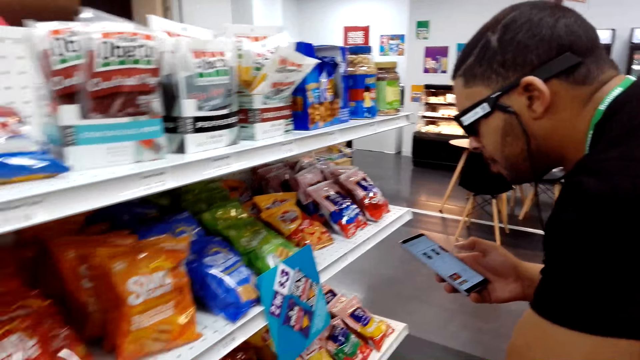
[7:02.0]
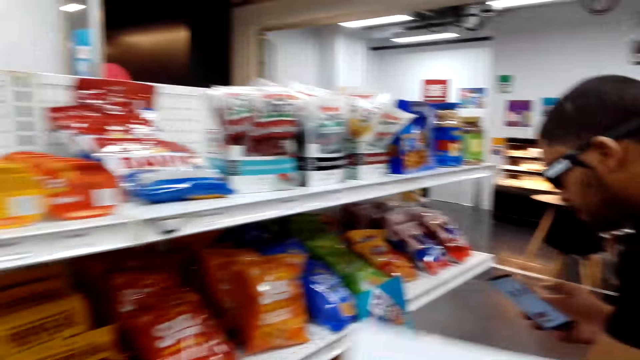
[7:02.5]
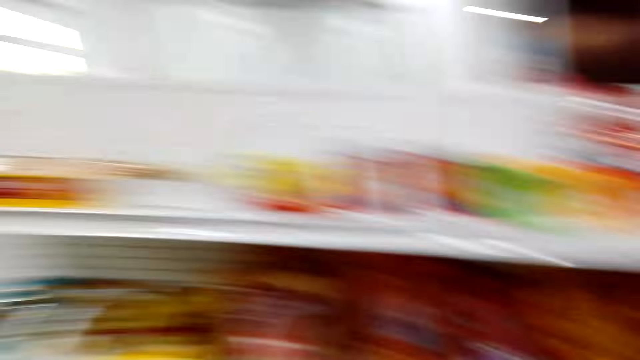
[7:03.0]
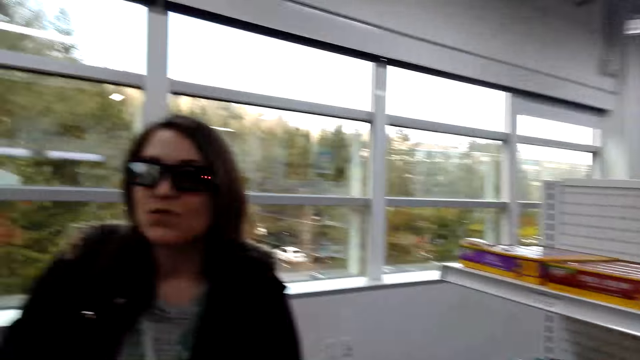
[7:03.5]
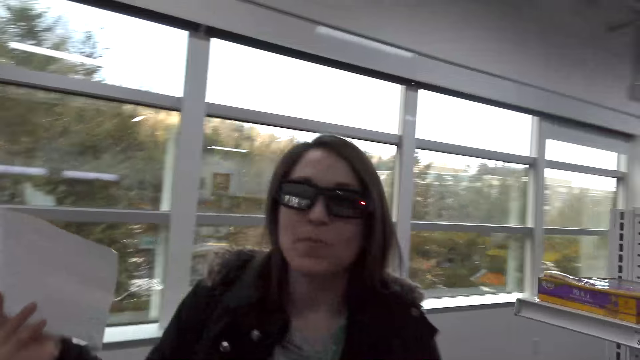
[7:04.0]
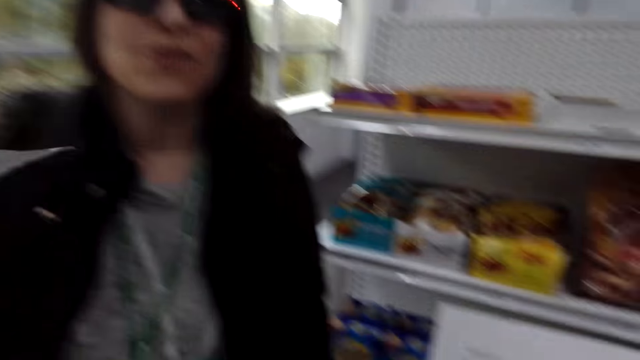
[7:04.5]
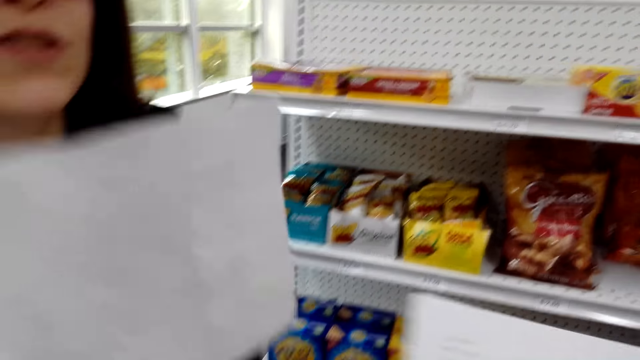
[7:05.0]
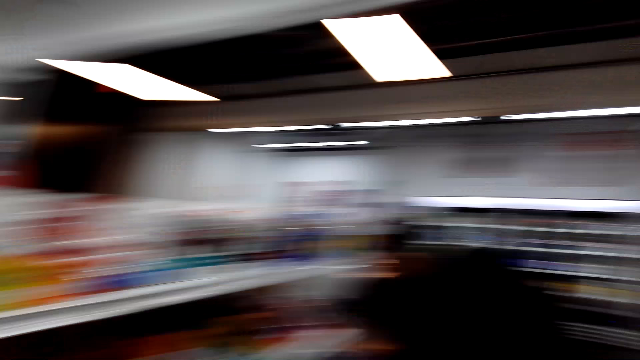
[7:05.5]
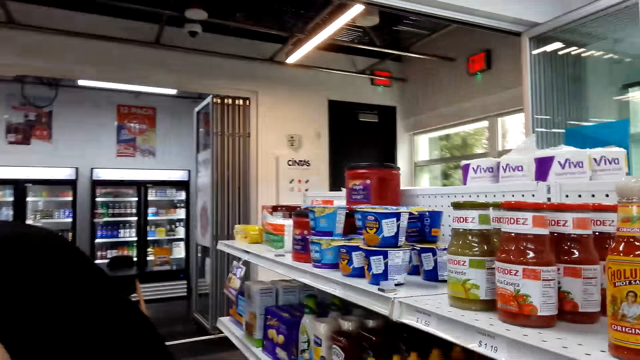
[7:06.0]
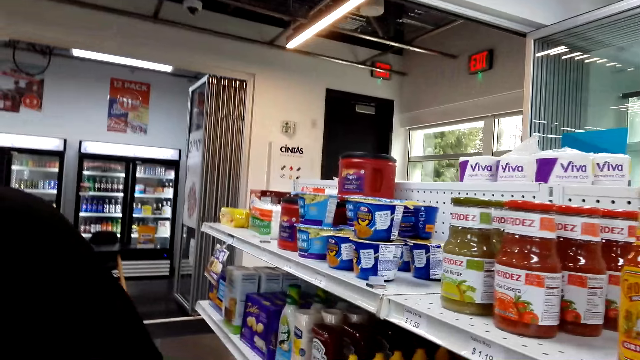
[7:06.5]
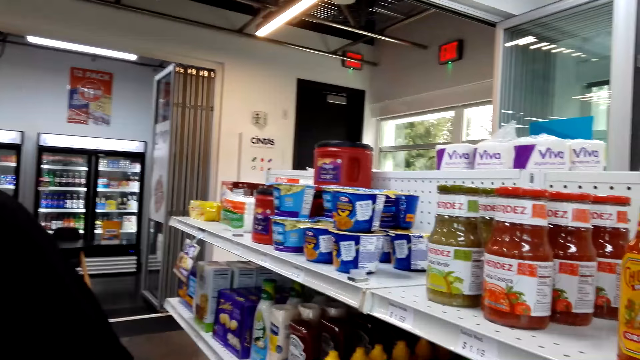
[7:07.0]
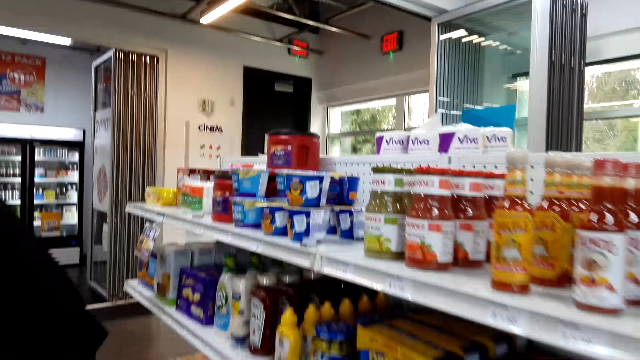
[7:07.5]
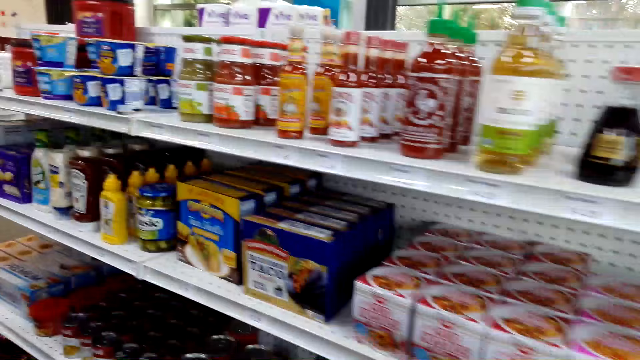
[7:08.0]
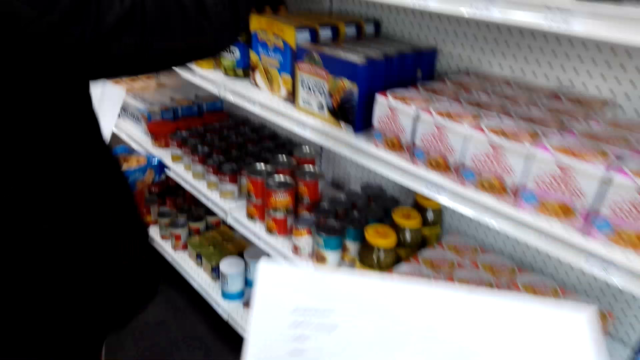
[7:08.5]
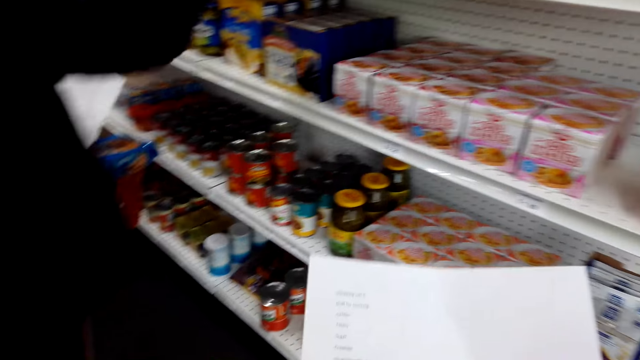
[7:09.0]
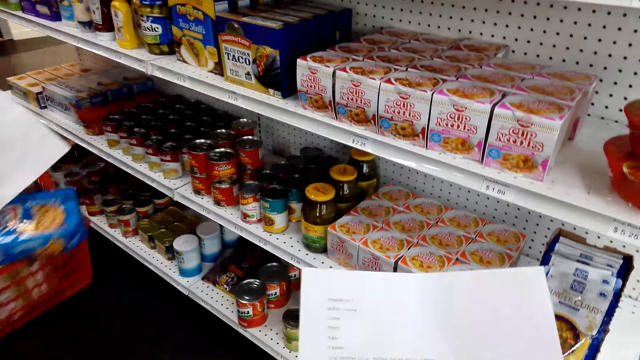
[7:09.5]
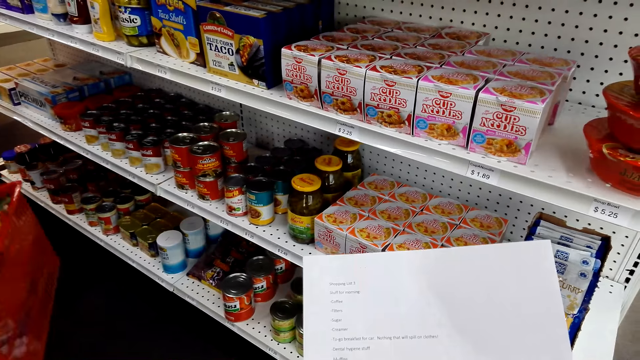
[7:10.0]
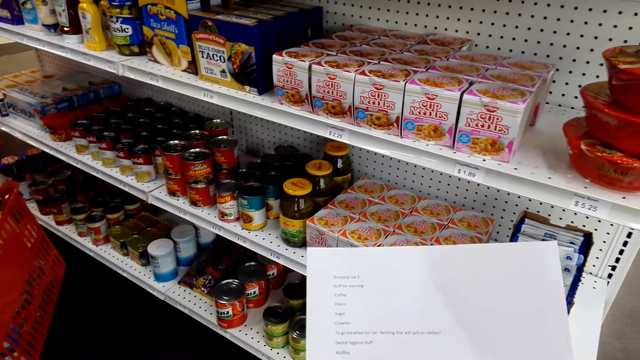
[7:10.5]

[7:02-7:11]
The camera wearer walks towards a woman. They talk to the woman. They look at the list.

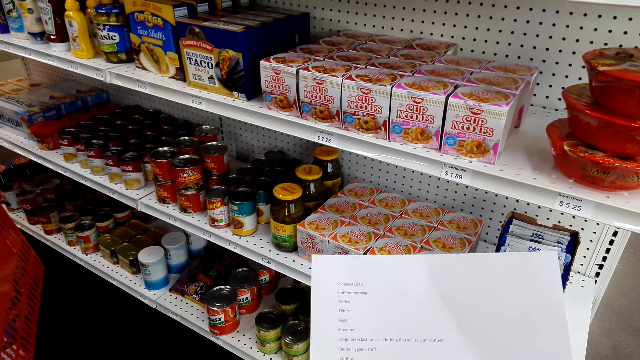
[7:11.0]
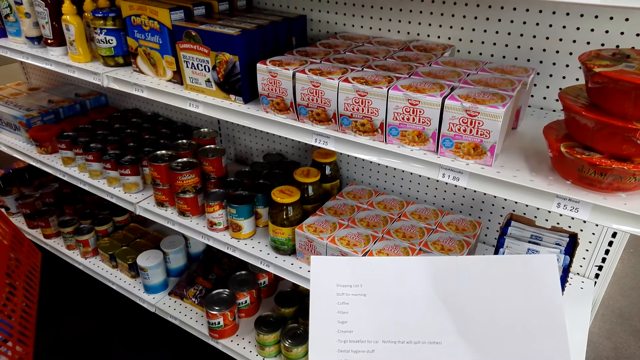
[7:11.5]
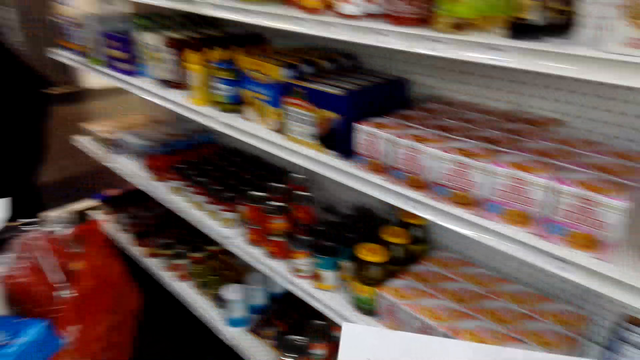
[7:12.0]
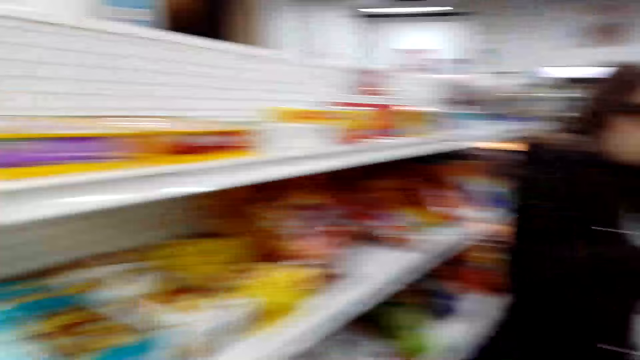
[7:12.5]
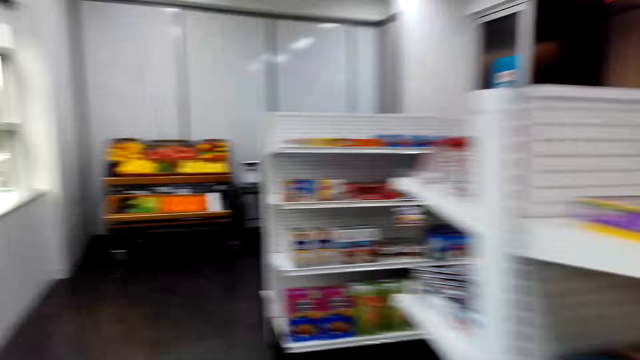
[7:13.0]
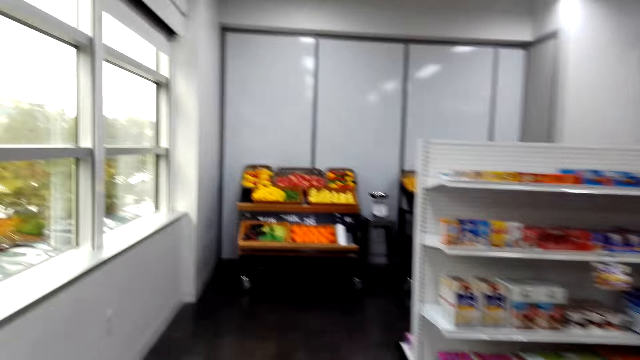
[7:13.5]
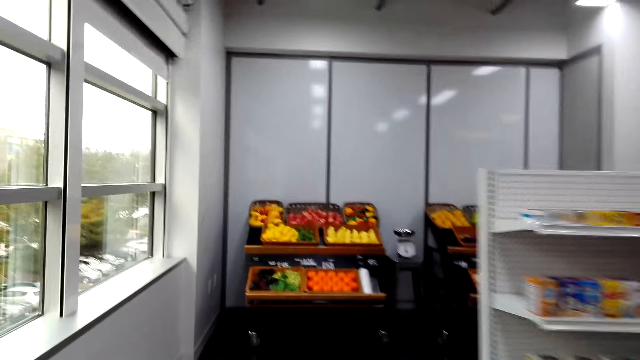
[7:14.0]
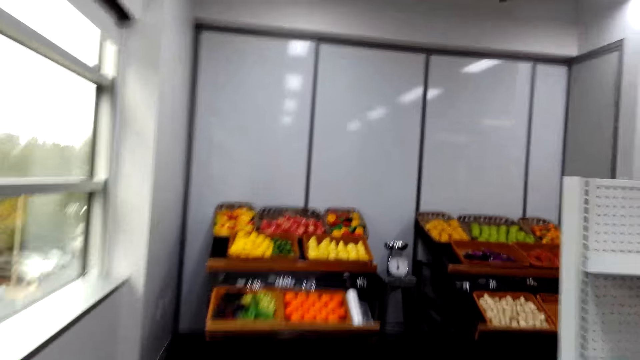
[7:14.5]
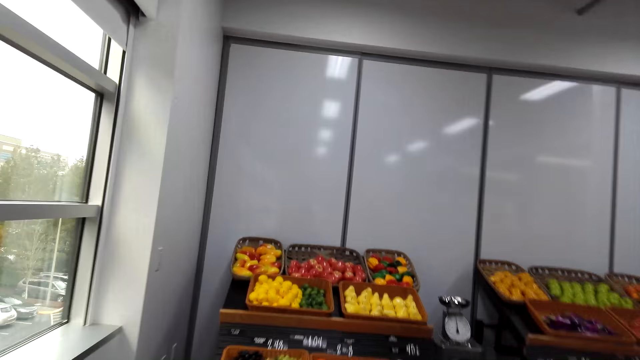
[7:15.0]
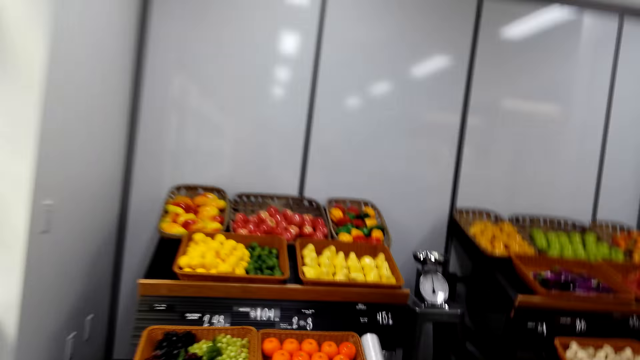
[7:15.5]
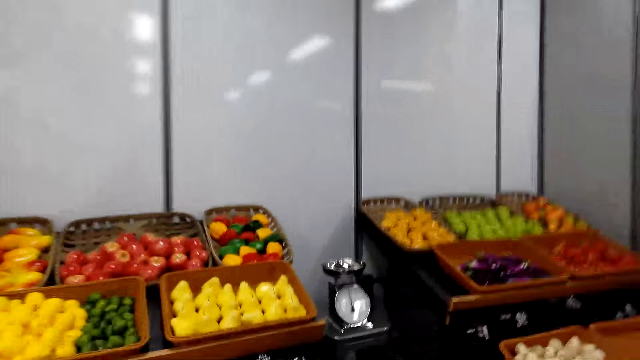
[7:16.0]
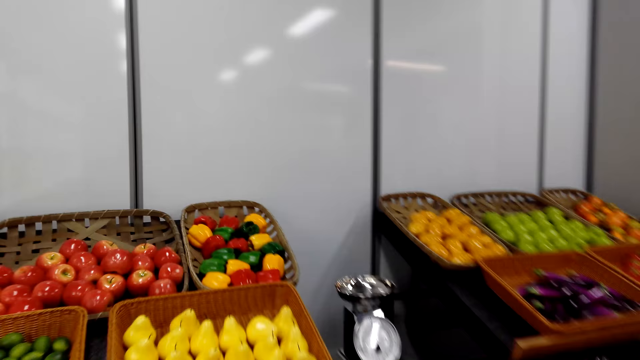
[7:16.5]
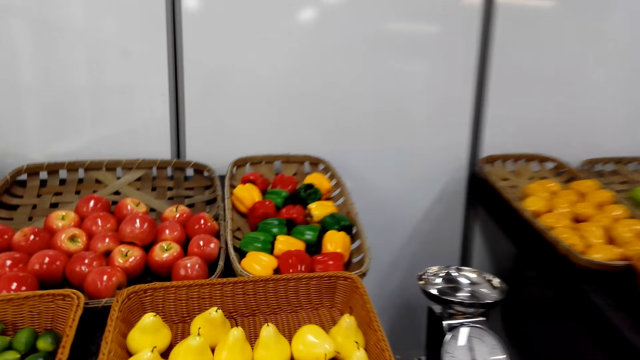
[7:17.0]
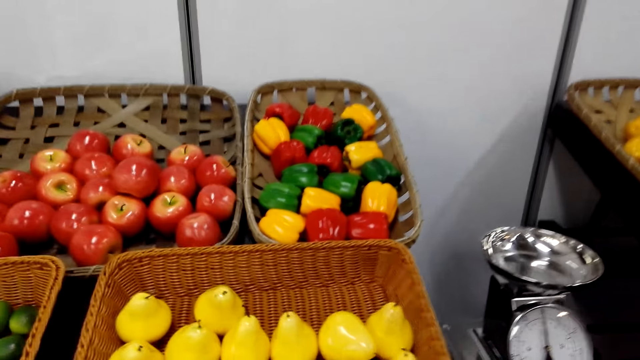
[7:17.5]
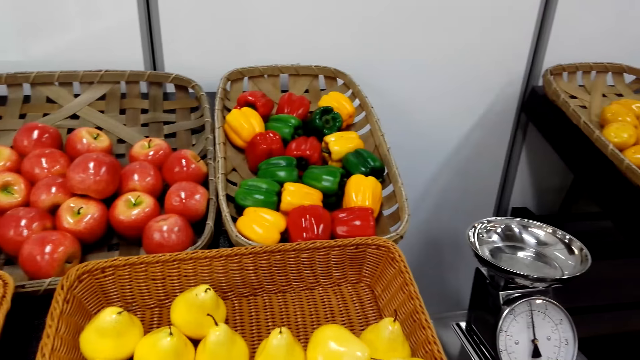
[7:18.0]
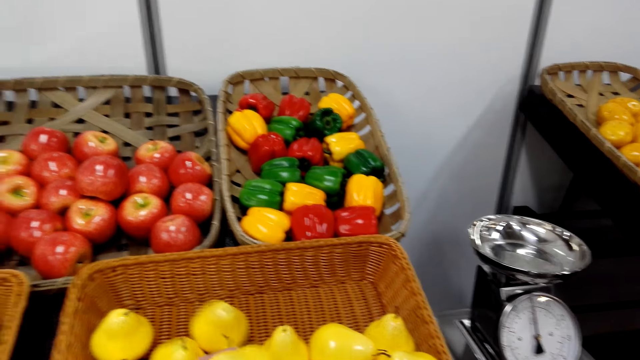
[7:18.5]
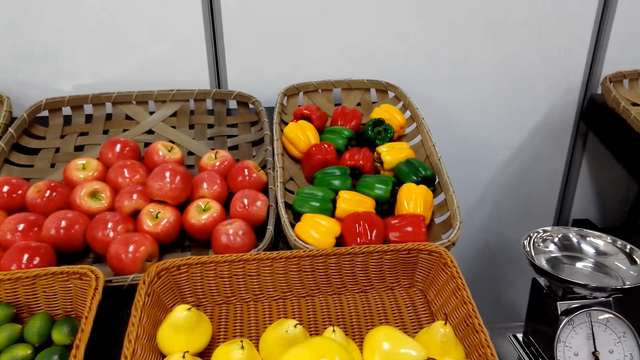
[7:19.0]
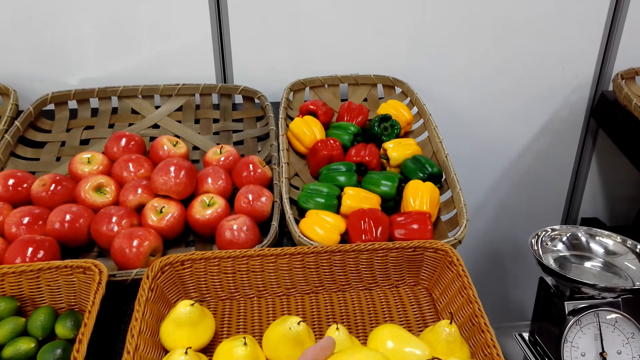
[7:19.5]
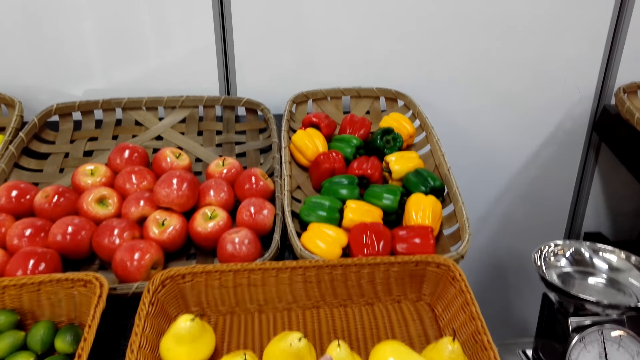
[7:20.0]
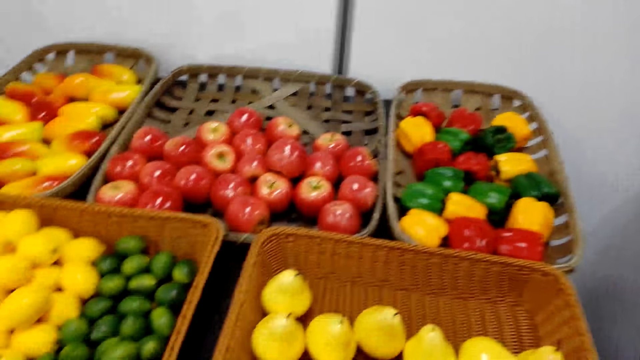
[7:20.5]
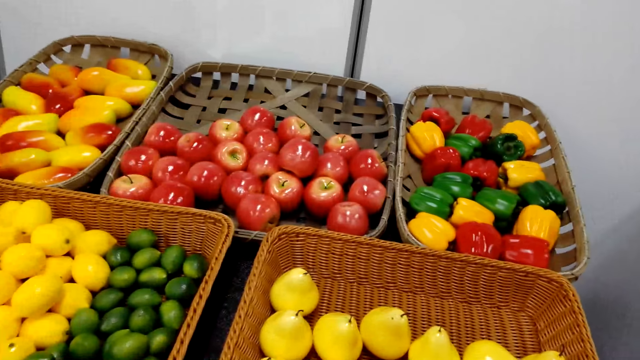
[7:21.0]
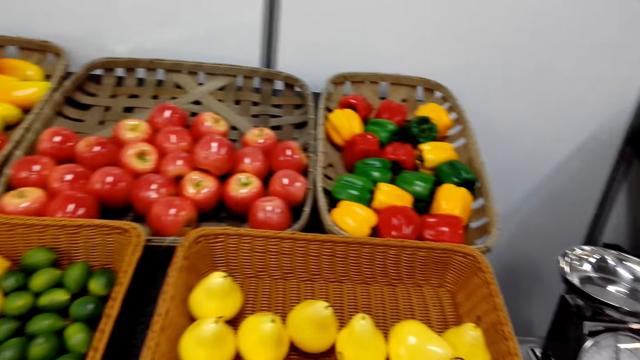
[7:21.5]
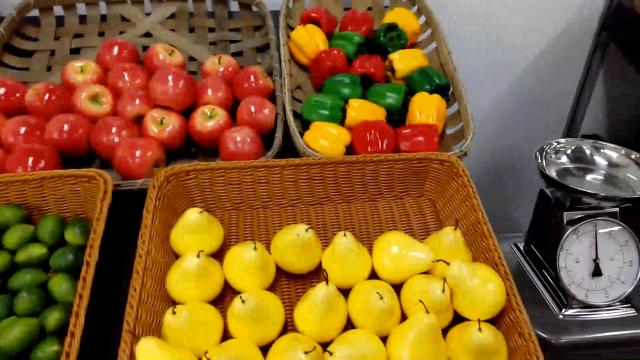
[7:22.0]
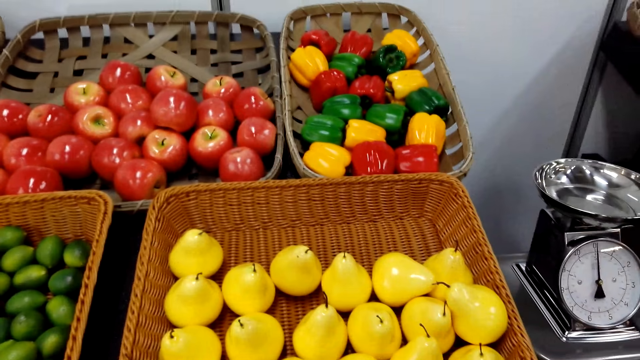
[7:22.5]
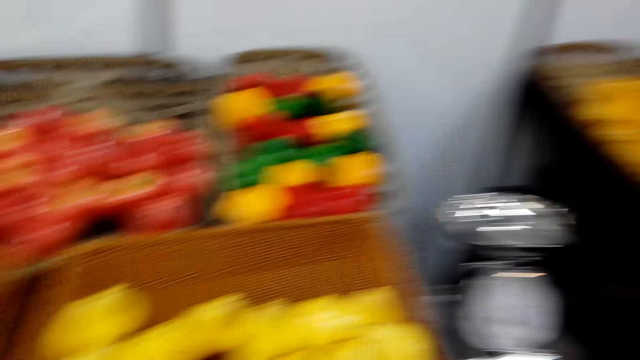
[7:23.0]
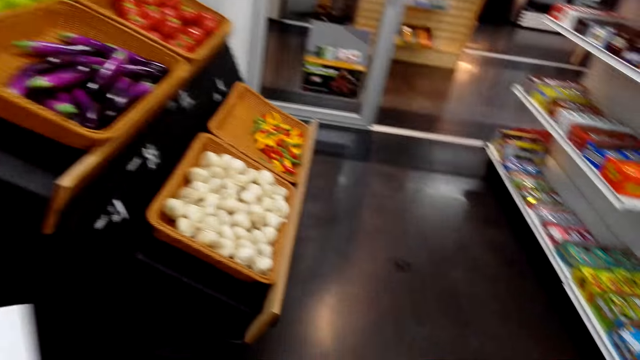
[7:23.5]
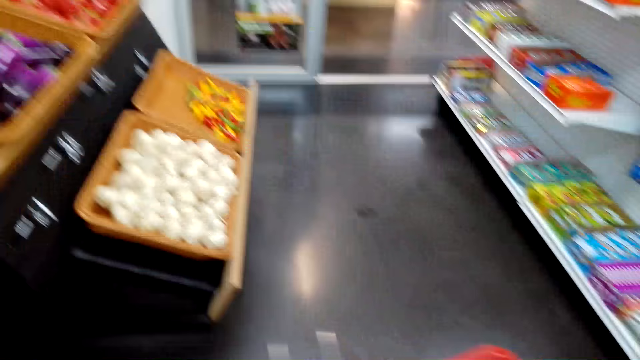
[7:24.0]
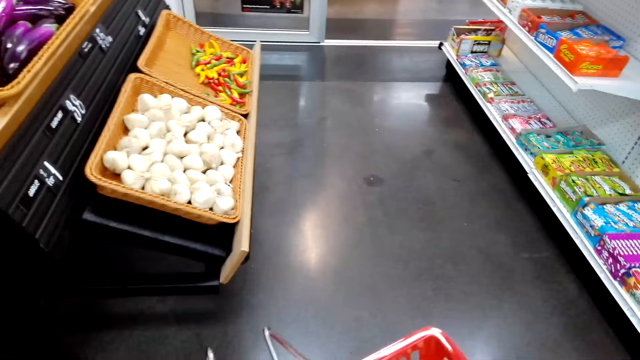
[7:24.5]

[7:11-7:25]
The camera wearer talks to a woman. They walk to another rack. They talk to the woman. They inspect the pears. They pick the fruit. They talk to the woman.
